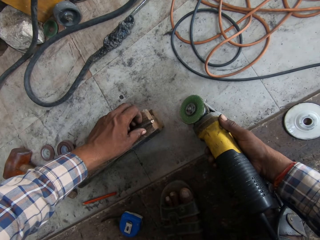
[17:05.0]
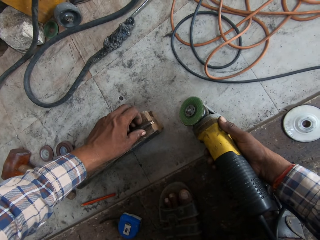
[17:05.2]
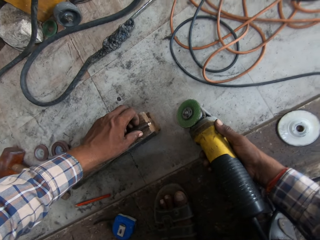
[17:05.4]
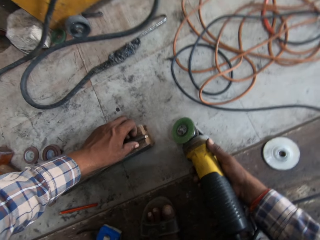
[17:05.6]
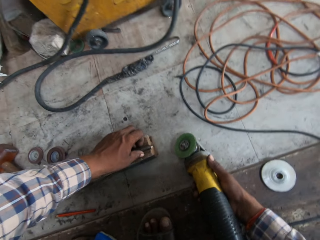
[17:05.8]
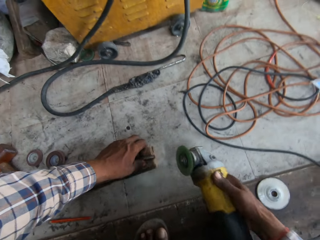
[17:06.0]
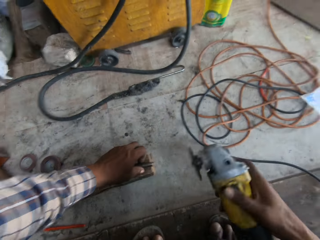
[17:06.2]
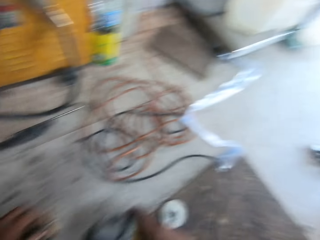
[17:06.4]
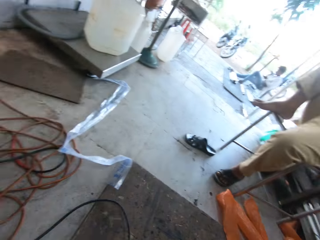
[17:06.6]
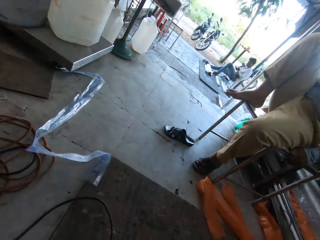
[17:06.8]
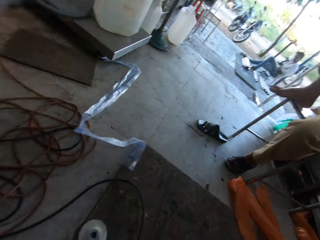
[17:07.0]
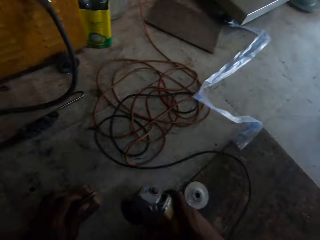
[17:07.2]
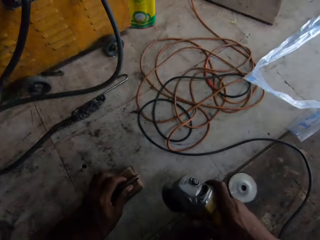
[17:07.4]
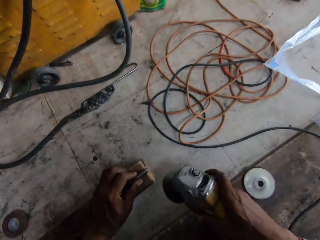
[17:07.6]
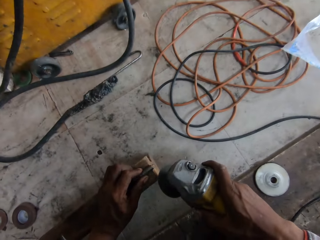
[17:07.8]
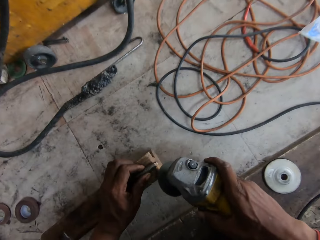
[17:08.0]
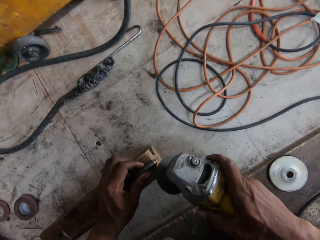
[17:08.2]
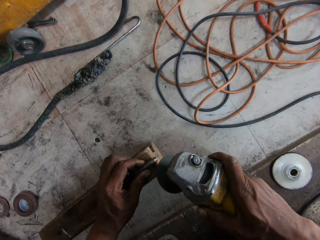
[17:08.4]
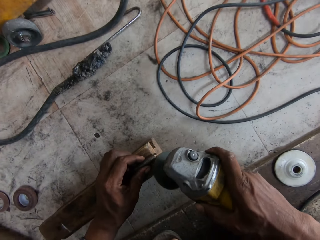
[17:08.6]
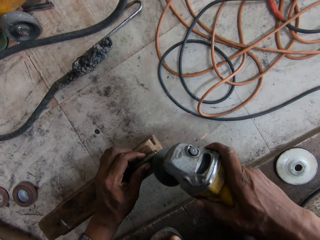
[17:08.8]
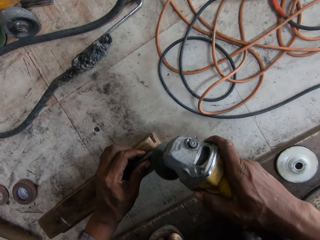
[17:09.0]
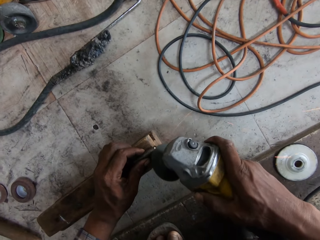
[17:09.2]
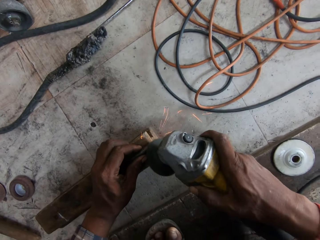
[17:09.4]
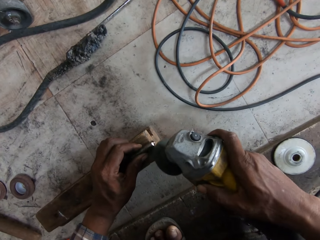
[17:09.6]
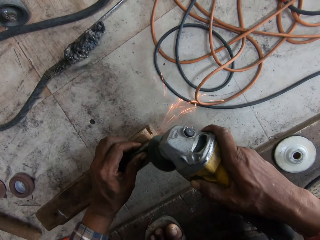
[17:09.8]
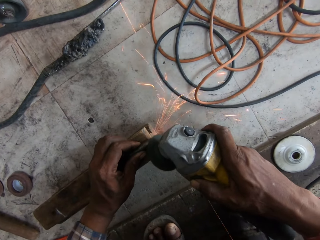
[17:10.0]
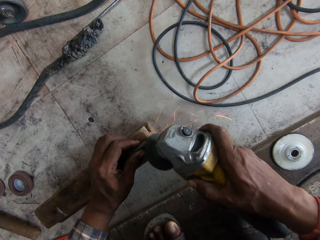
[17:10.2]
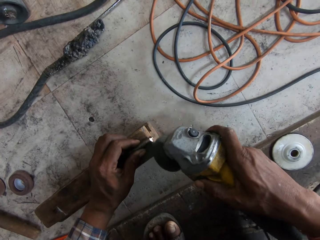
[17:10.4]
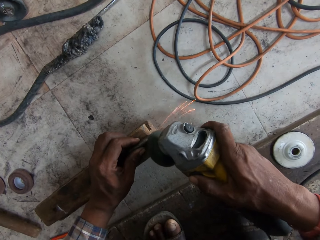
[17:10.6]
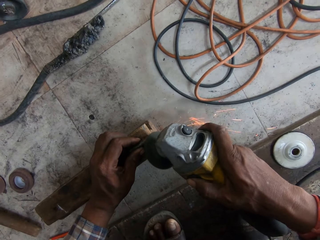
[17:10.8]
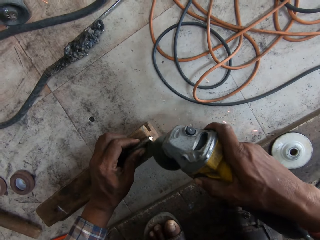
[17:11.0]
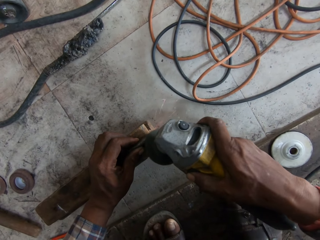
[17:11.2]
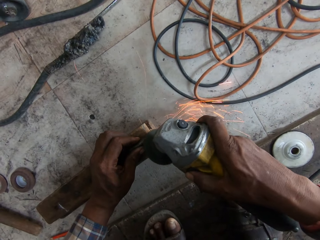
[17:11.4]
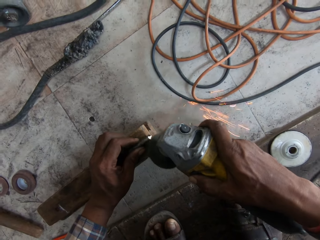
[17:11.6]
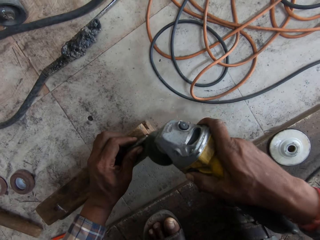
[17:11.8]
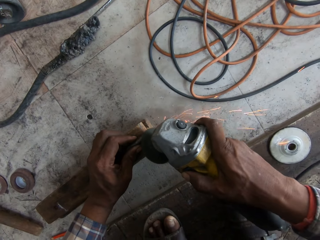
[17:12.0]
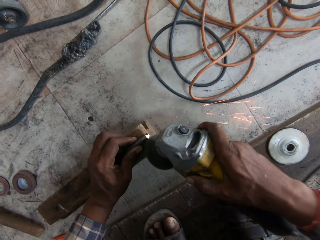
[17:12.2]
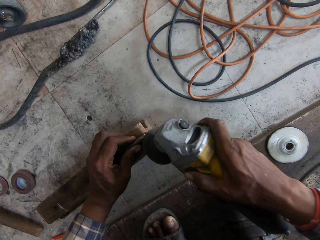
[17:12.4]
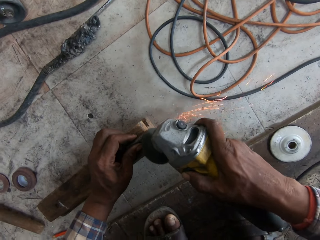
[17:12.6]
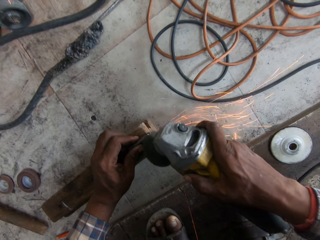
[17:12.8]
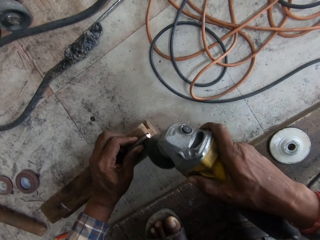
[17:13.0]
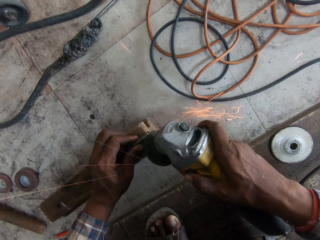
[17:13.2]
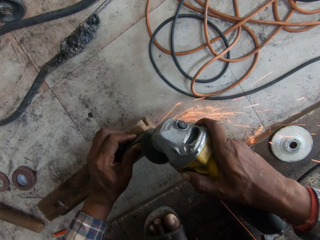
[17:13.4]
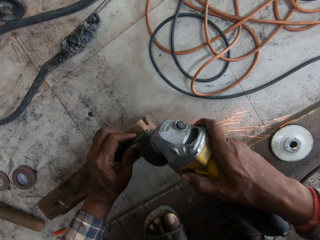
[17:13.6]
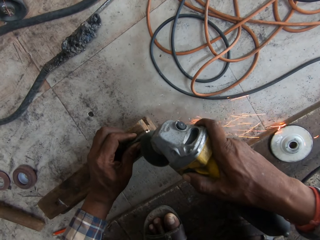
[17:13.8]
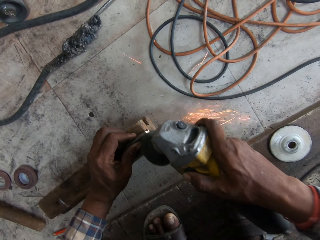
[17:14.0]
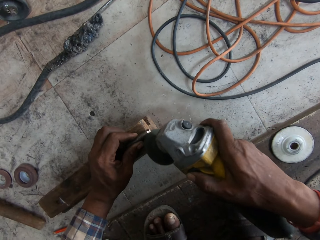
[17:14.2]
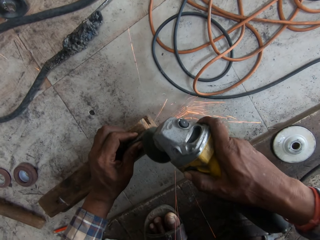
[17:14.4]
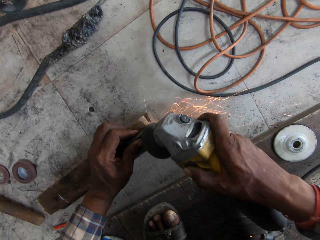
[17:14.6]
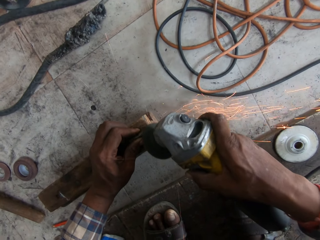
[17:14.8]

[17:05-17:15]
The camera wearer looks around. He sharpens the countersink drill bit on the piece of wood with the angle grinder in his right hand. He cuts something.

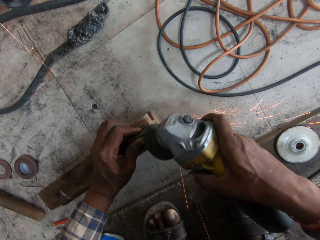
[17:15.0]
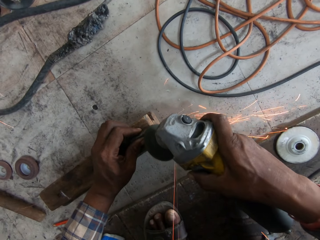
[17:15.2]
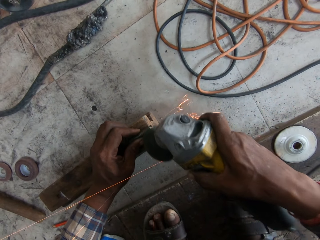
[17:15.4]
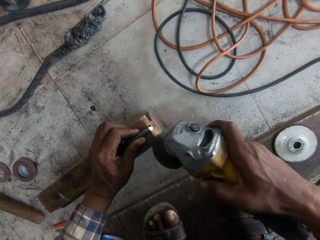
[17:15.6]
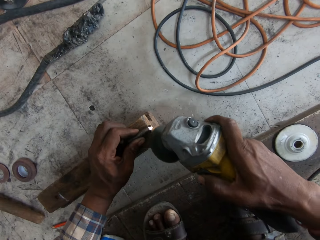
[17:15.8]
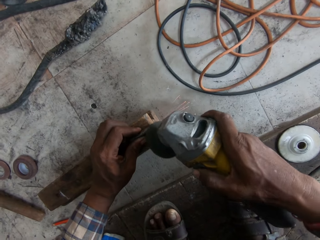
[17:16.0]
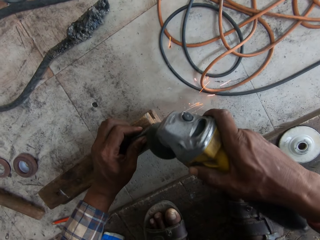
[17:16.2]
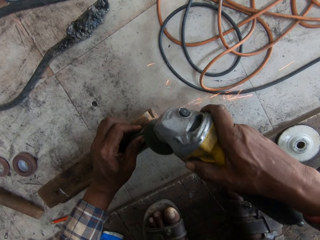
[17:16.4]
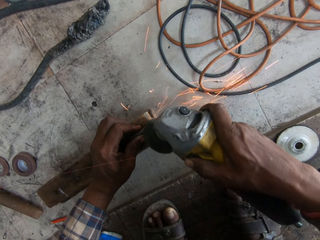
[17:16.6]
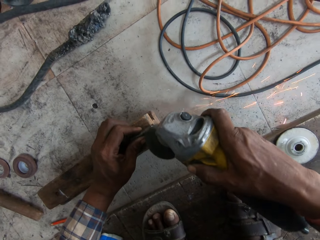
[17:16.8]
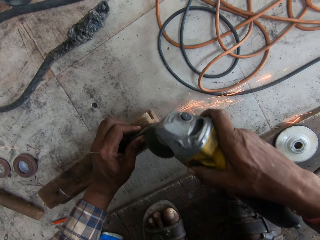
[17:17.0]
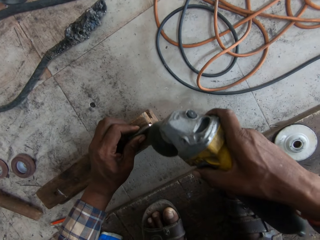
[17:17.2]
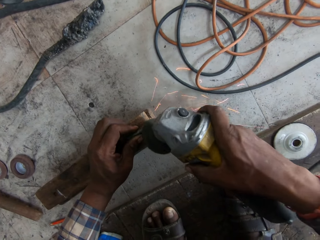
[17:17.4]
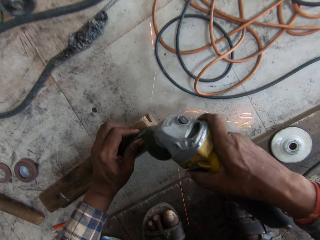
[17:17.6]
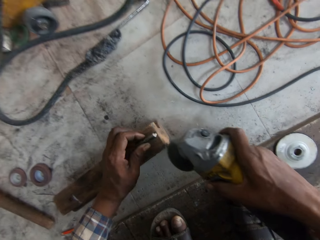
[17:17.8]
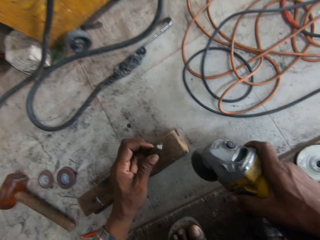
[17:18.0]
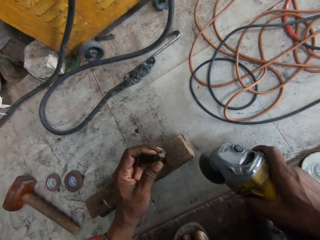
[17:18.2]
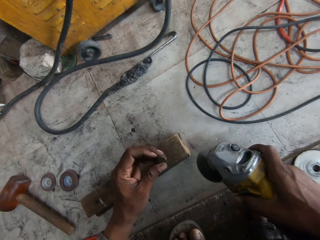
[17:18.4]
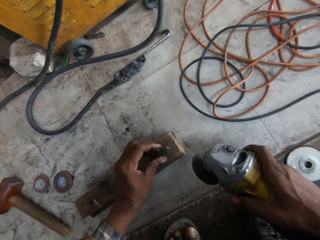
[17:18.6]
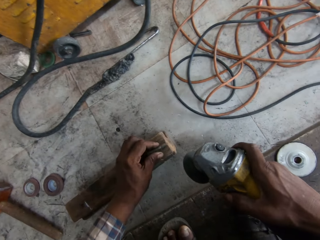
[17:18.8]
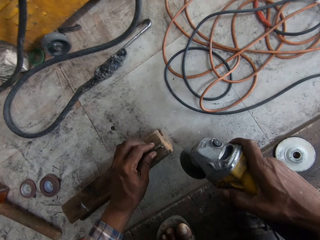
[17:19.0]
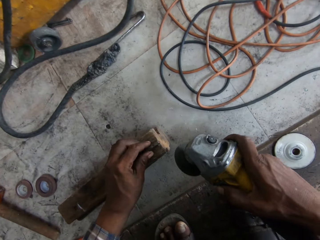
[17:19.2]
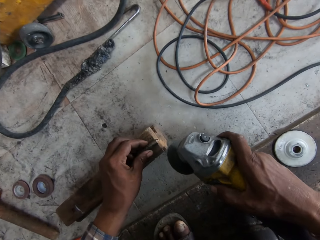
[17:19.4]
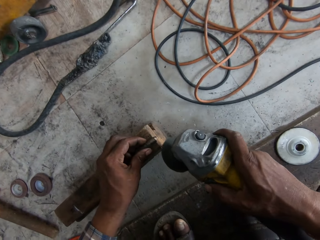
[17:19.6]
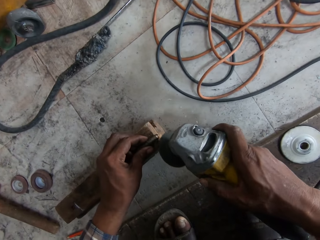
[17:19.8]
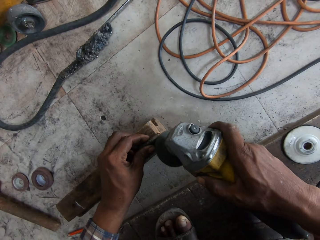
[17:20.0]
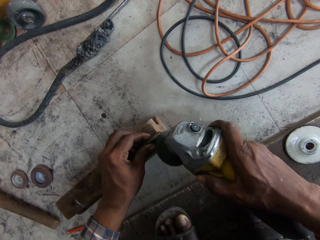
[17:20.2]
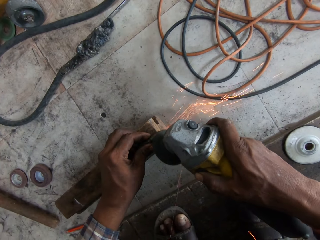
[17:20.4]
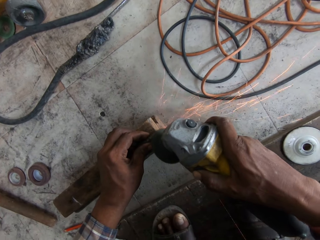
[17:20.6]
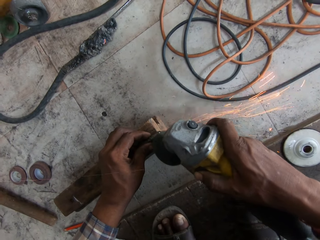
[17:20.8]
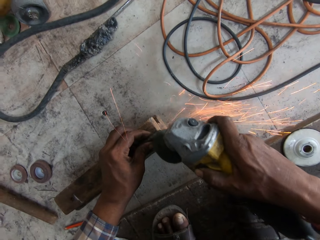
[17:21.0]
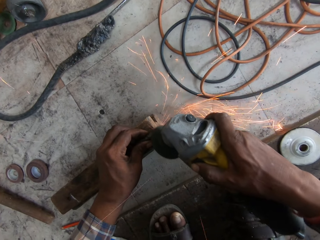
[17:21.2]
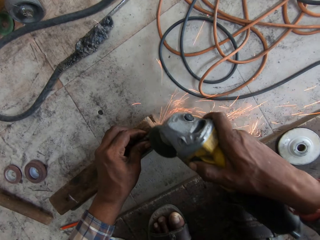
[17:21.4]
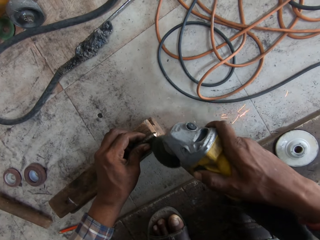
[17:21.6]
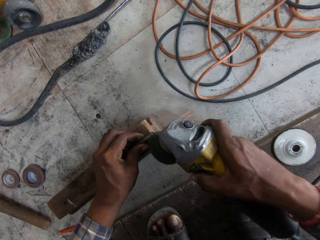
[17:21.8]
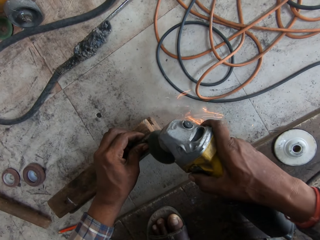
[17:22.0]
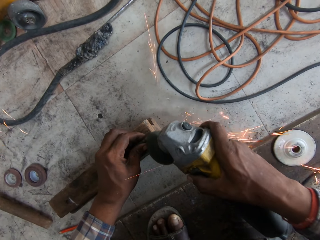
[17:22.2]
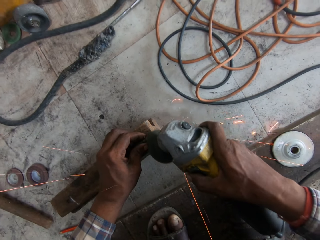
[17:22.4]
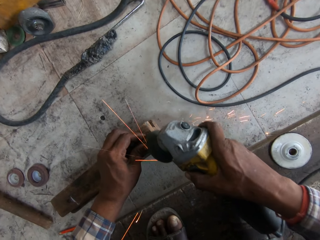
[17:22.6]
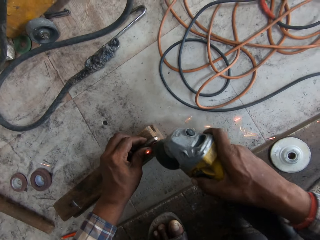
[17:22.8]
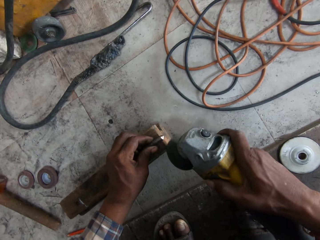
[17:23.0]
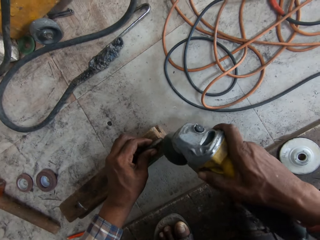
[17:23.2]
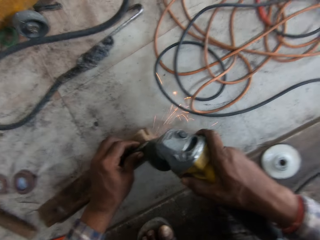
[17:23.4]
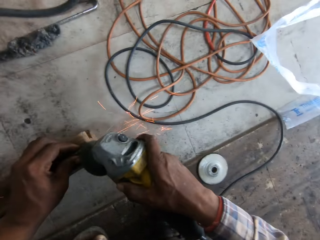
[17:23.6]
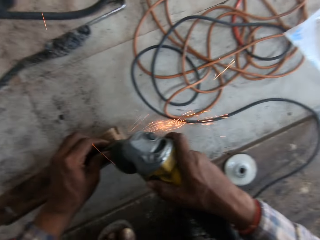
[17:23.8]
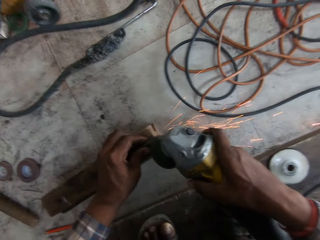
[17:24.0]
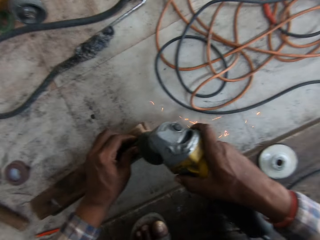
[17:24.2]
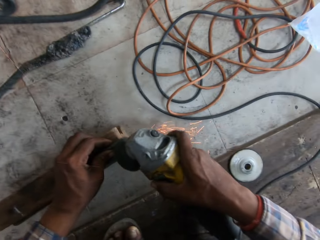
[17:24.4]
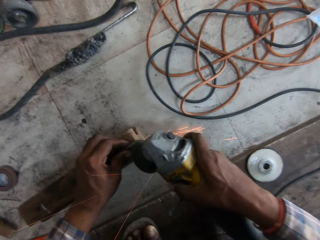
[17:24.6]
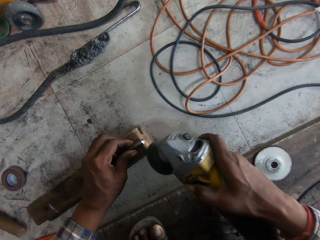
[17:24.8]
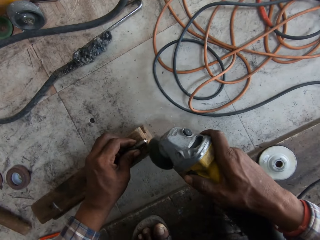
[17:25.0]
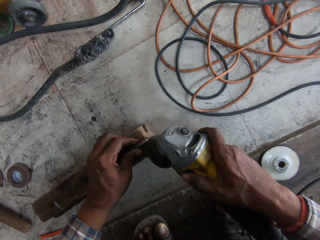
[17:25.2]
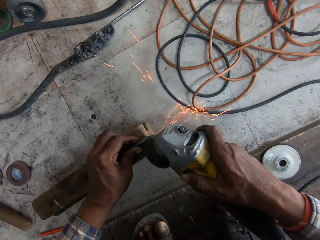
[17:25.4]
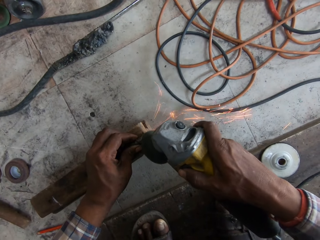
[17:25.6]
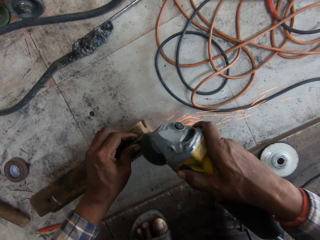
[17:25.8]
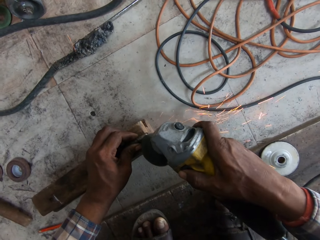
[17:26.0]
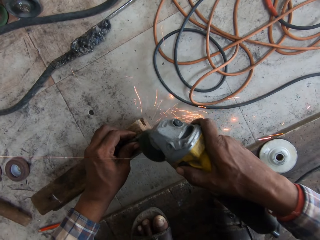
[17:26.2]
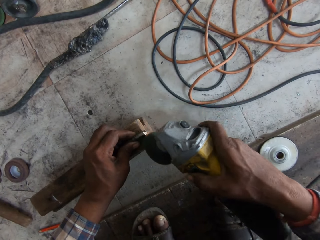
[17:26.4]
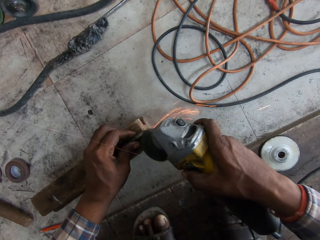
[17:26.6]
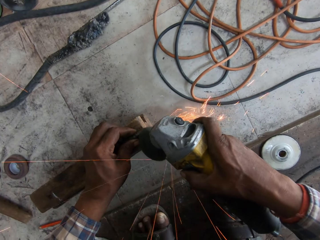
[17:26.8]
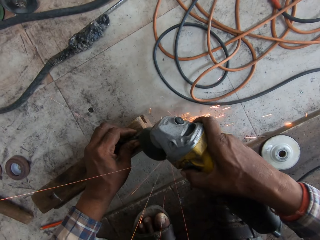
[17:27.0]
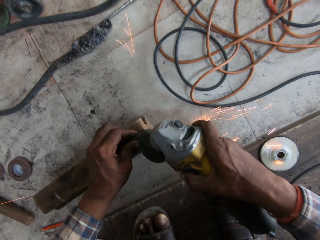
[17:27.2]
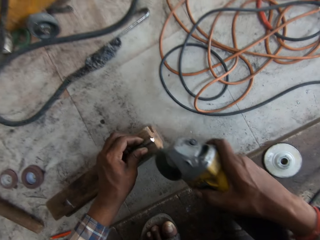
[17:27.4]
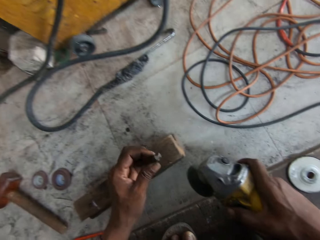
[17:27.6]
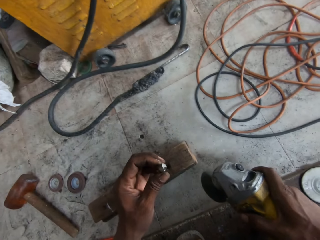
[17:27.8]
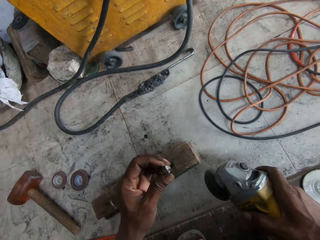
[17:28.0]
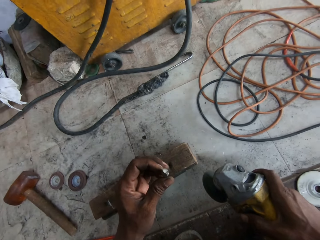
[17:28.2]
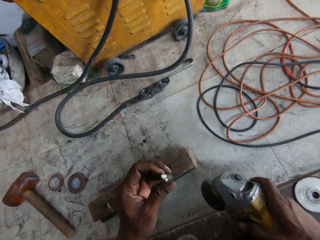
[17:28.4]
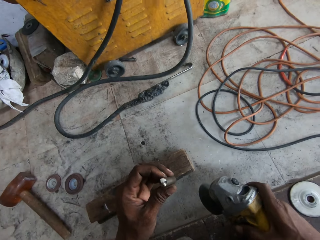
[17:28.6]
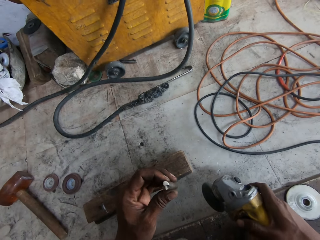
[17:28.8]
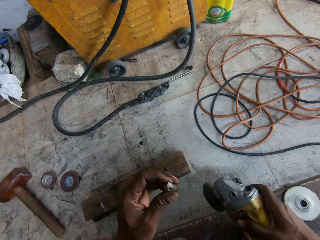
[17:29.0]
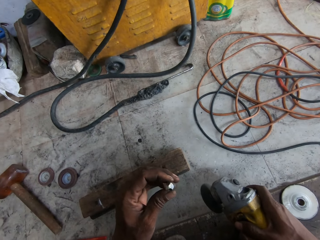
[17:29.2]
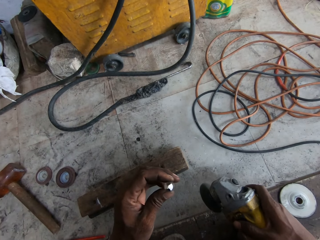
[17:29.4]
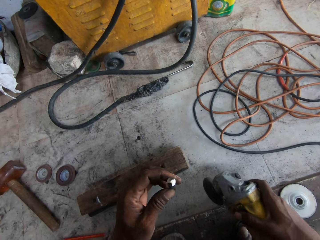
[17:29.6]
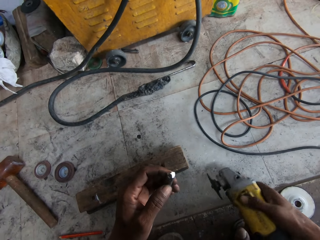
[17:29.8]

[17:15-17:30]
The camera wearer picks the countersink drill bit from the piece of wood with his left hand. He drops the countersink drill bit on the piece of wood with his left hand. He sharpens the countersink drill bit on the piece of wood with the angle grinder in his right hand. He picks the countersink drill bit from the piece of wood with his left hand.
